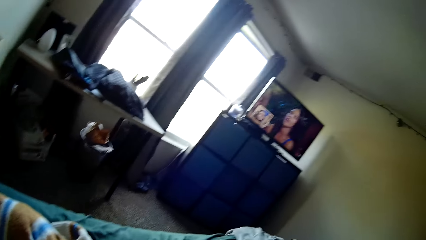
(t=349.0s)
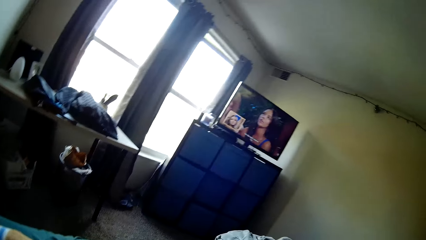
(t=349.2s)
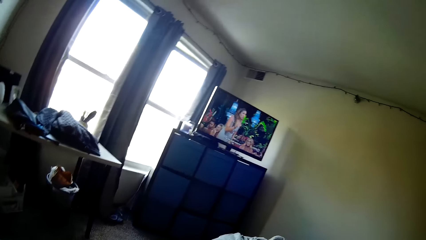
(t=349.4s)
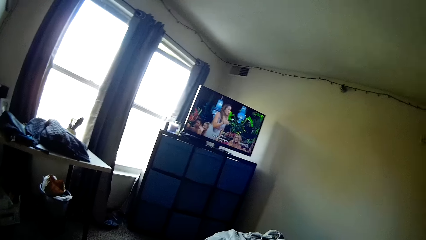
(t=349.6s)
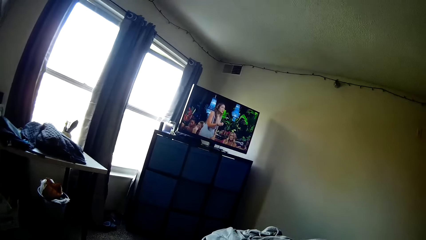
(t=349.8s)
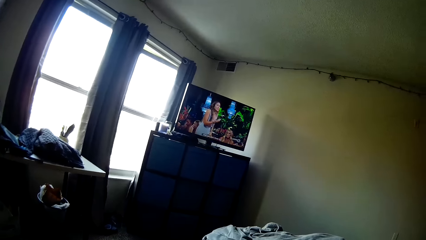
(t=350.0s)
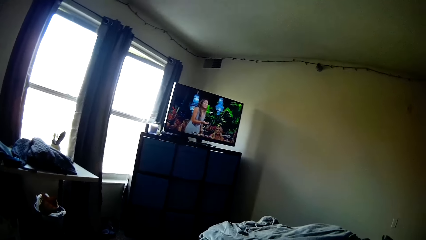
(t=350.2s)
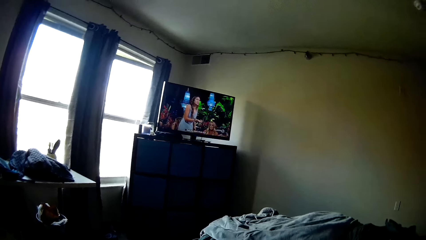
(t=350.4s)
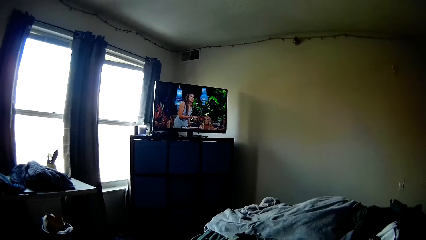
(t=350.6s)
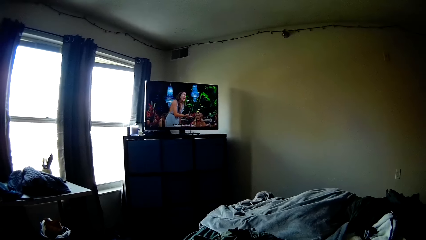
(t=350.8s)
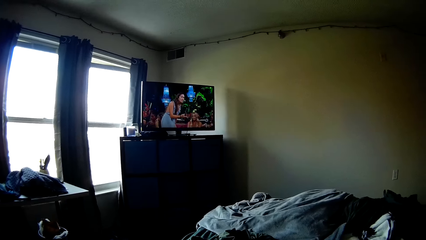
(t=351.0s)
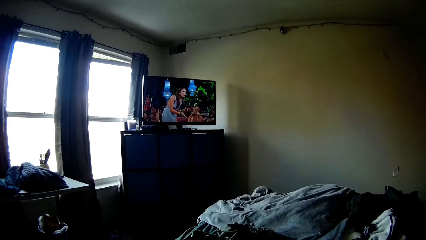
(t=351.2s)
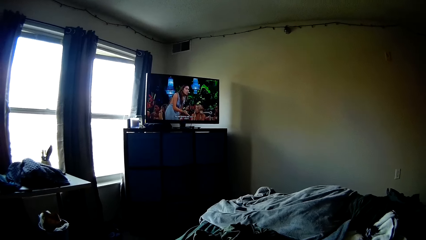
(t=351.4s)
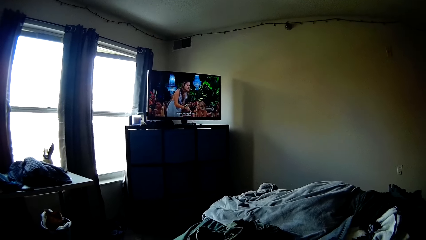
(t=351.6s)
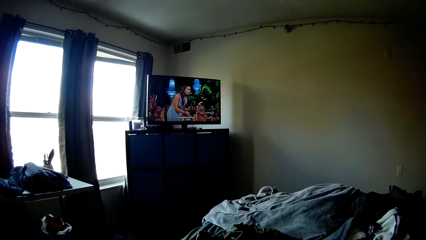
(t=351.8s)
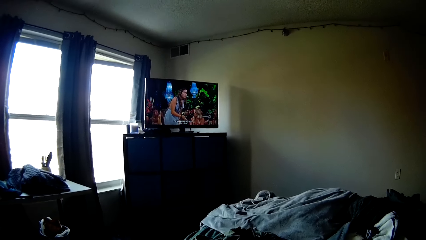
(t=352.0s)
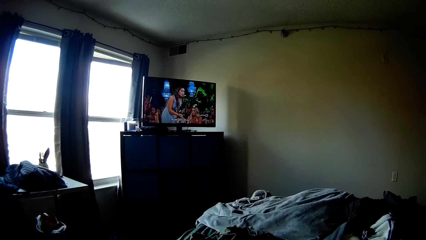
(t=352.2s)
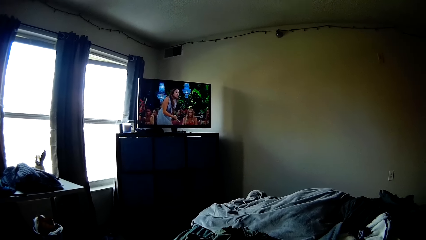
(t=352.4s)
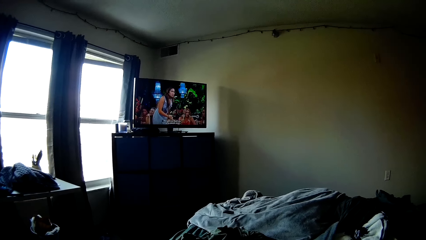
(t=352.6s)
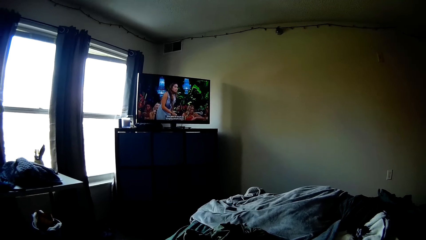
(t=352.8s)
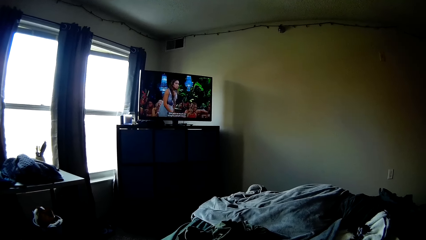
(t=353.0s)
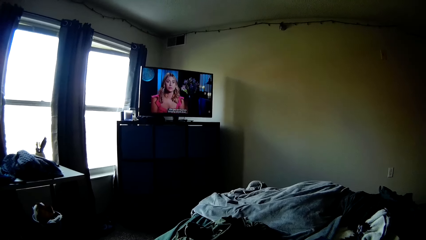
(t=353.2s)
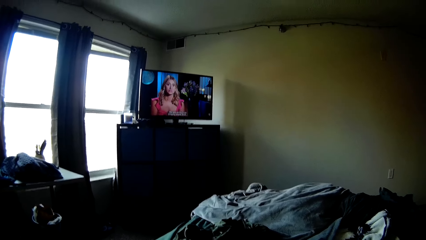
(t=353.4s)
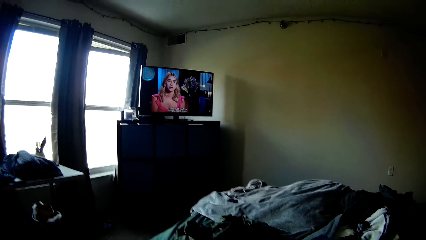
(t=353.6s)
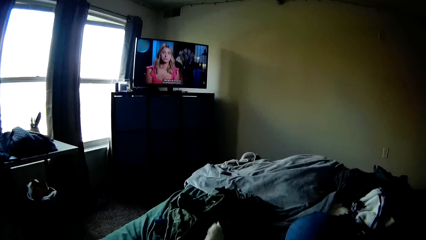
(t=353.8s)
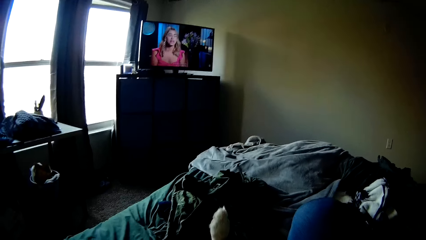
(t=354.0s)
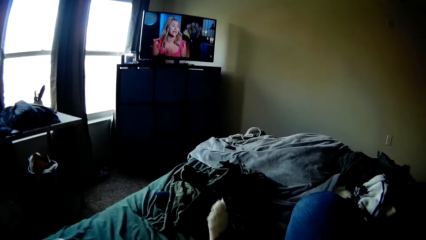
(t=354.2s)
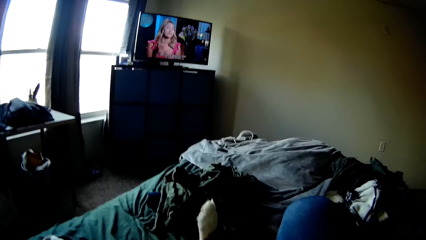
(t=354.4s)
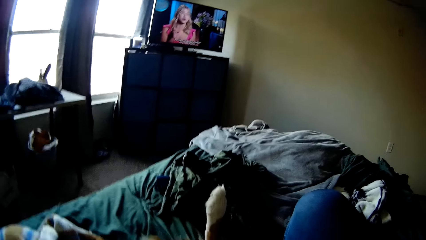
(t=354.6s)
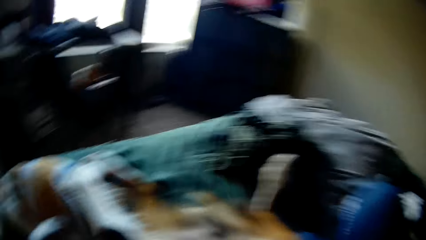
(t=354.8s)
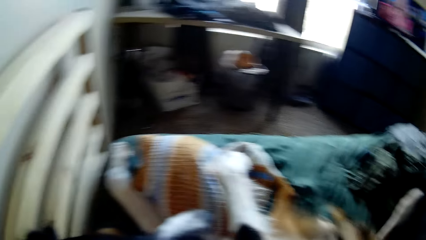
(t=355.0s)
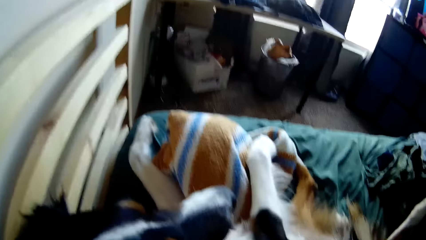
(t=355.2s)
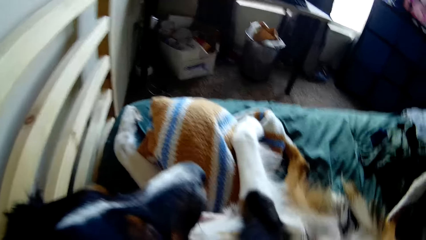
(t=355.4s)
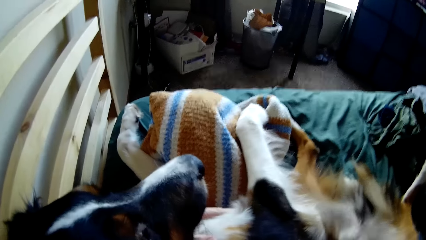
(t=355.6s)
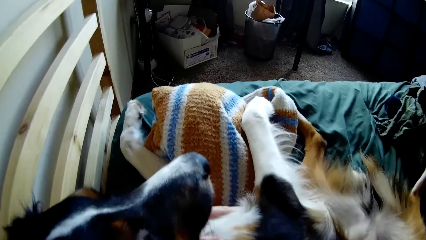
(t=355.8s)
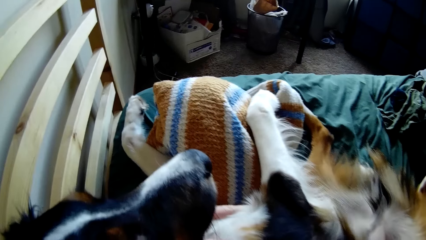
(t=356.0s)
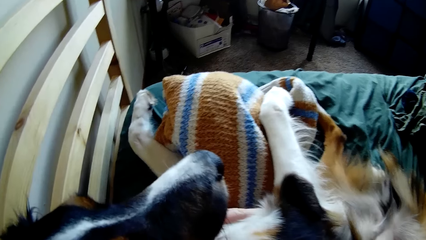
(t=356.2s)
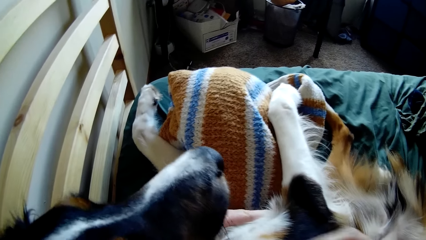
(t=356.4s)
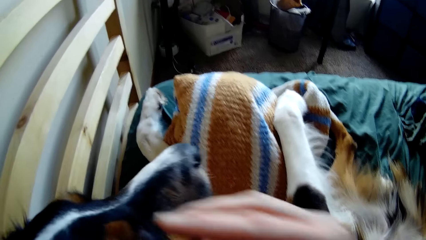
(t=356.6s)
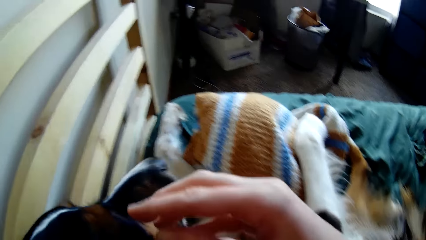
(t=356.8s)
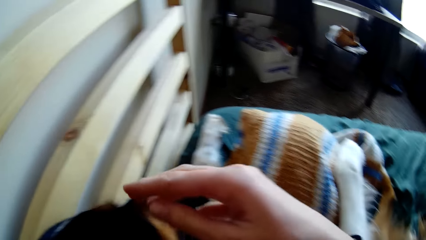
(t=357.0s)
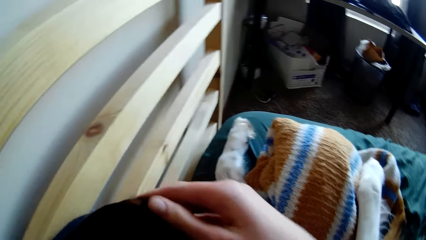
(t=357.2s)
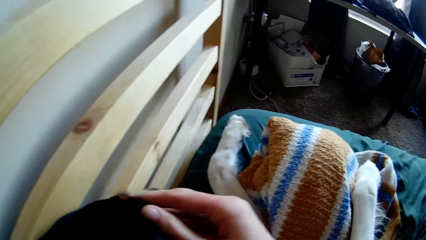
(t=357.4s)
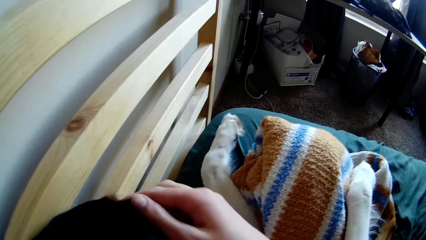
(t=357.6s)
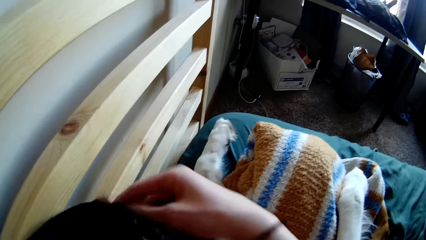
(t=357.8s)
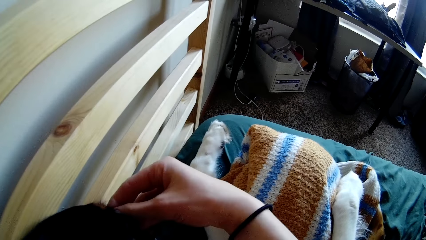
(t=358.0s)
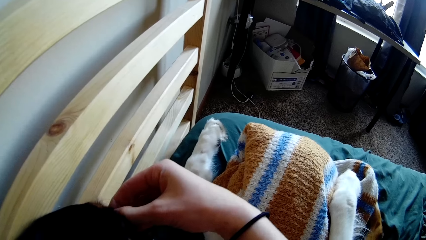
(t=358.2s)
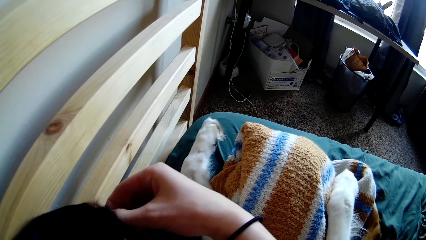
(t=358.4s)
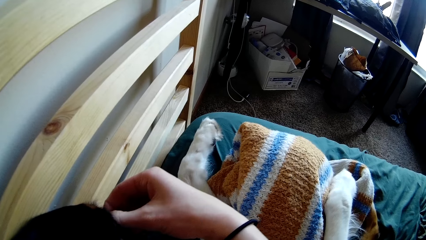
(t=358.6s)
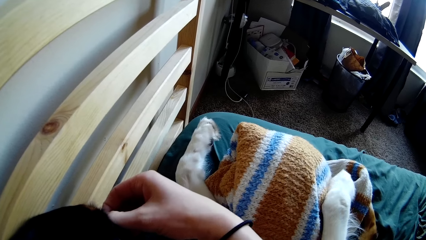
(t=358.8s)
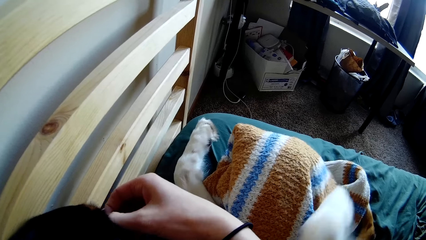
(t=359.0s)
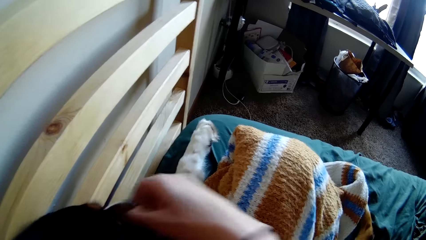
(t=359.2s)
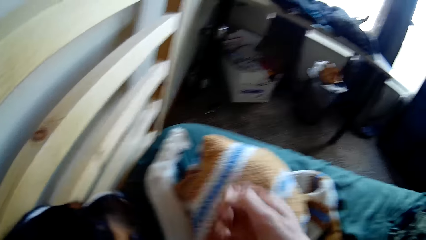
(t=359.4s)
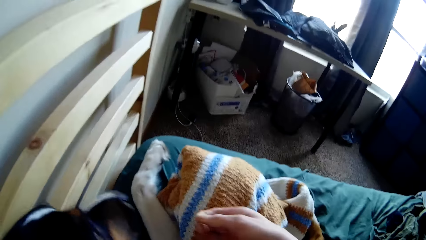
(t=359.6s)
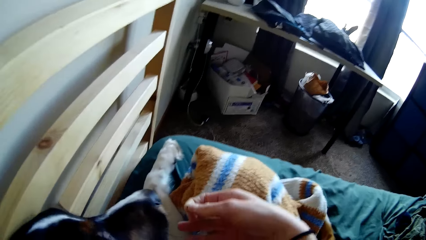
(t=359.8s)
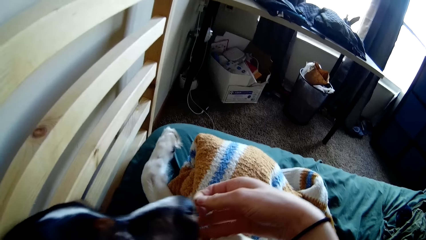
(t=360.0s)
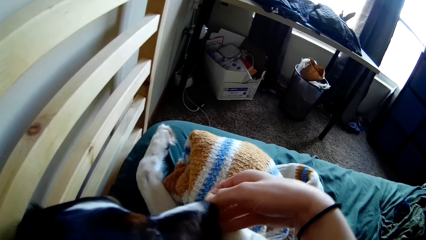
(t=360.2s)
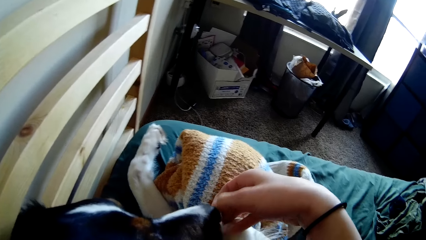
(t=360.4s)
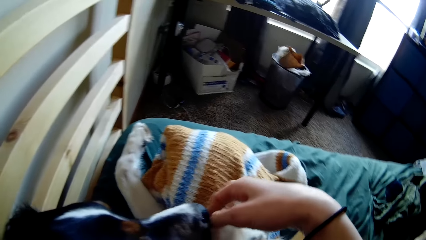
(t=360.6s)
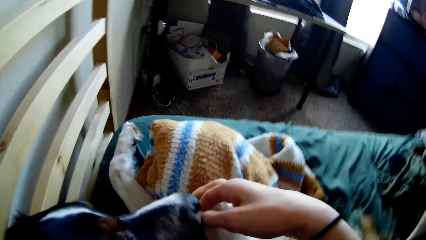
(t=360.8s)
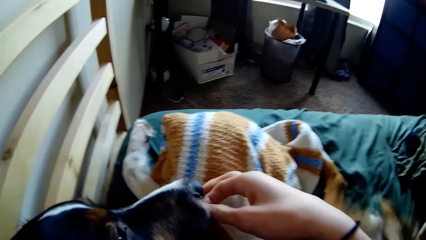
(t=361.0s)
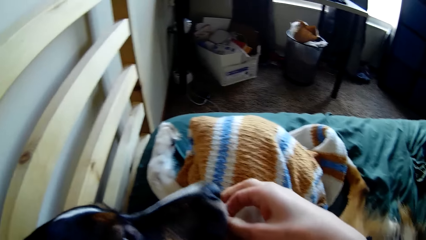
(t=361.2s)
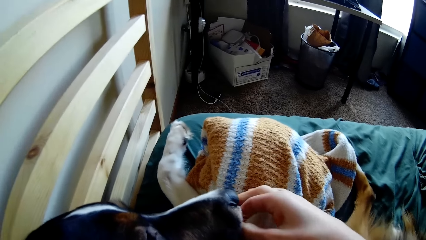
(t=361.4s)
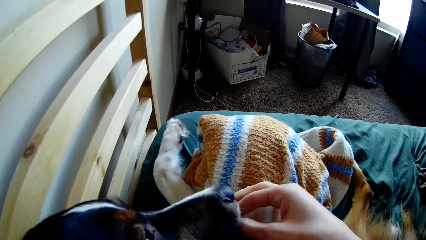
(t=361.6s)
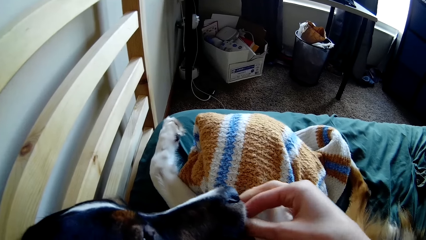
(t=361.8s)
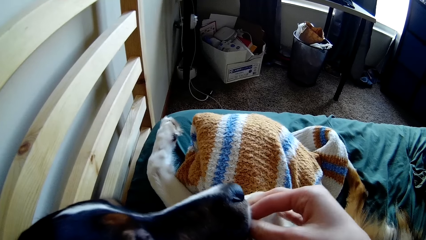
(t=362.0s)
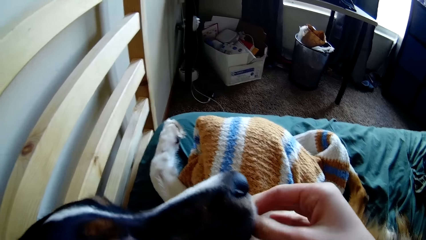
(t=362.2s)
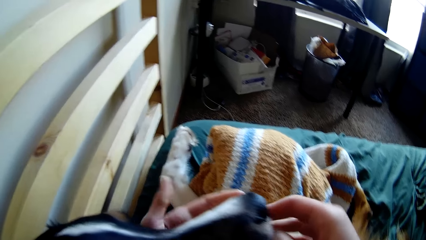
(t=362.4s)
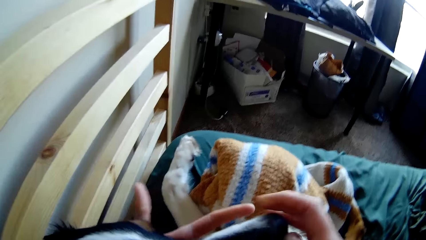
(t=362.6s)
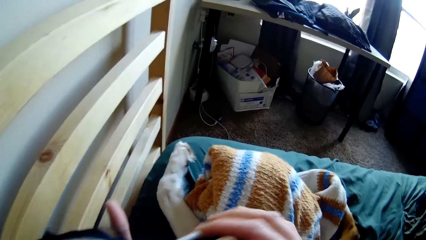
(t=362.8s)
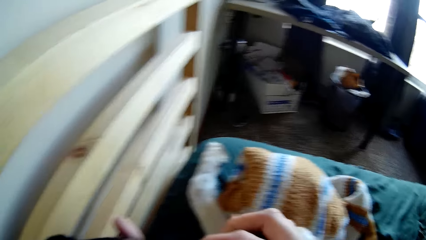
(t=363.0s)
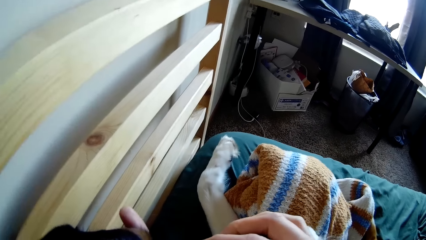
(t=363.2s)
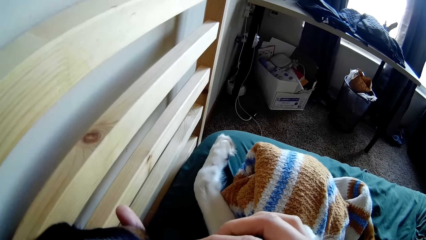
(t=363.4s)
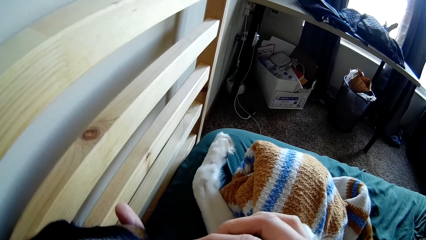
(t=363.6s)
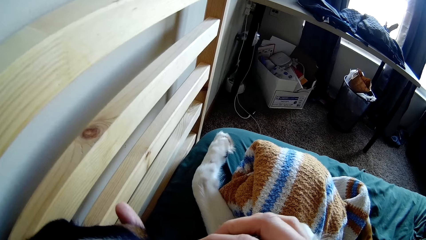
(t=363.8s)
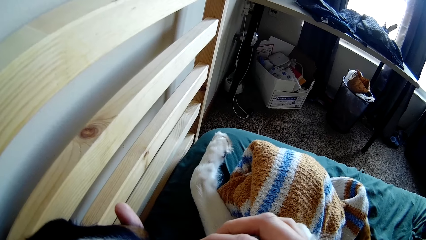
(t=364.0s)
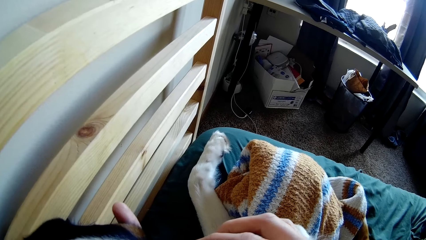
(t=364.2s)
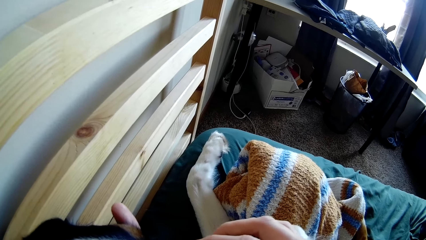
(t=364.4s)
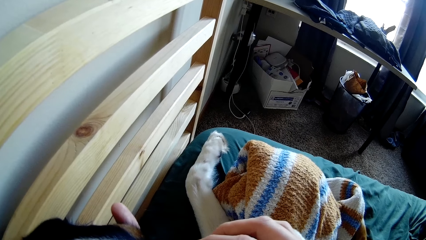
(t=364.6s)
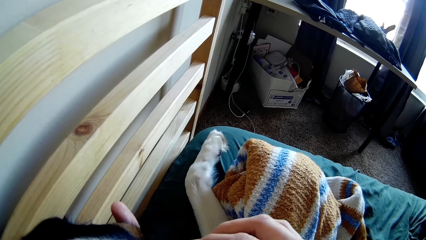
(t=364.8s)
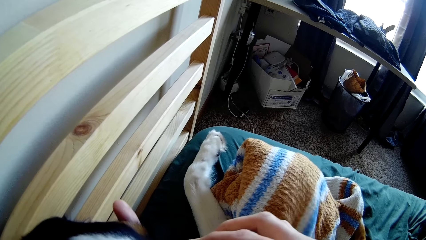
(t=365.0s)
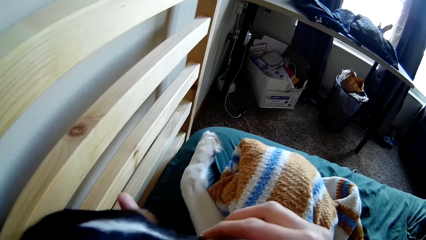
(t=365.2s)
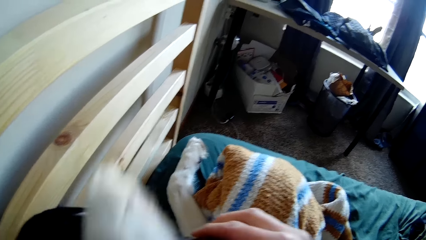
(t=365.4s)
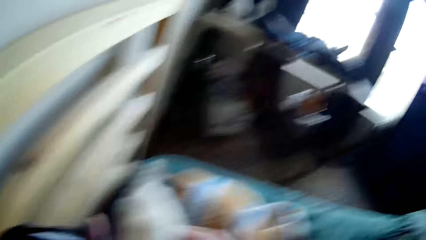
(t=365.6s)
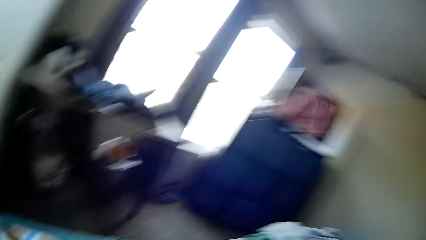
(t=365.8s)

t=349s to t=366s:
The camera wearer looks at the television. She rubs the dog with her hand.
